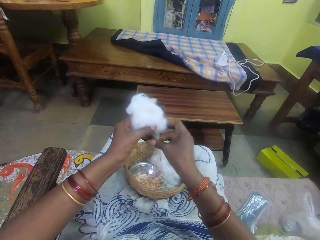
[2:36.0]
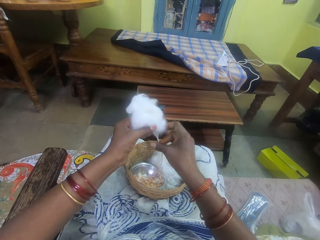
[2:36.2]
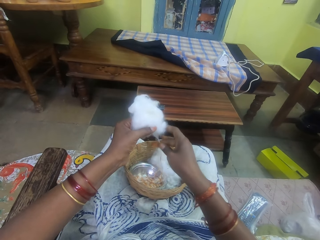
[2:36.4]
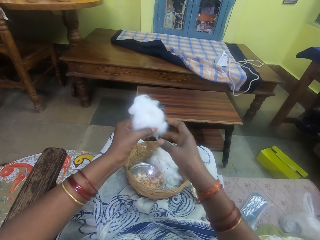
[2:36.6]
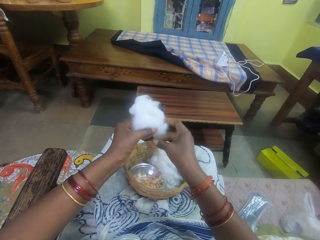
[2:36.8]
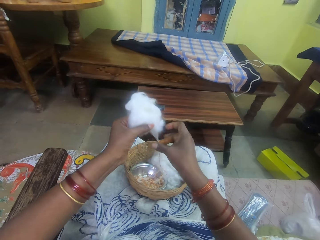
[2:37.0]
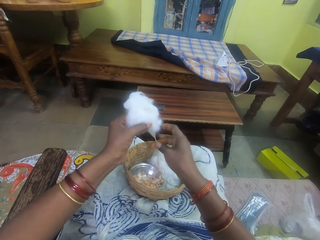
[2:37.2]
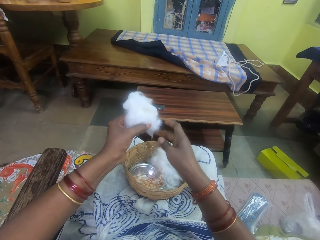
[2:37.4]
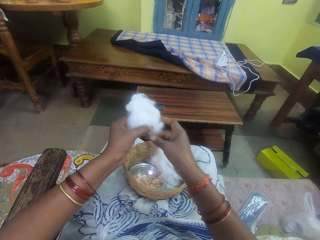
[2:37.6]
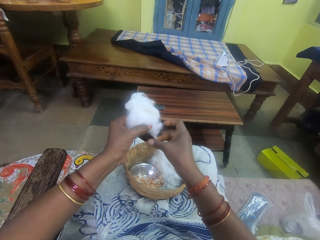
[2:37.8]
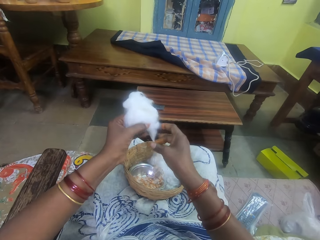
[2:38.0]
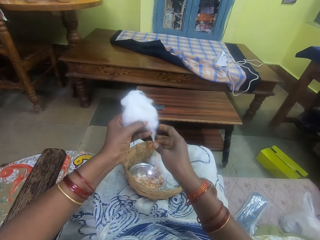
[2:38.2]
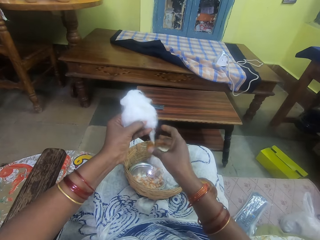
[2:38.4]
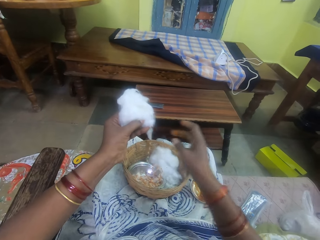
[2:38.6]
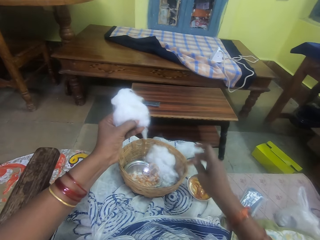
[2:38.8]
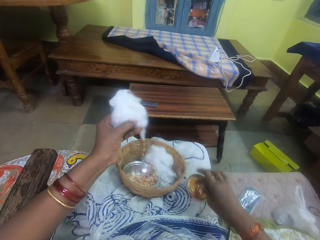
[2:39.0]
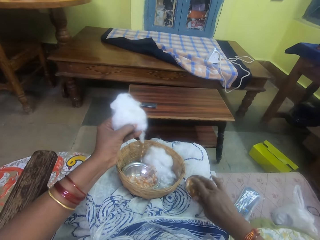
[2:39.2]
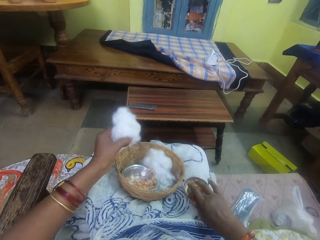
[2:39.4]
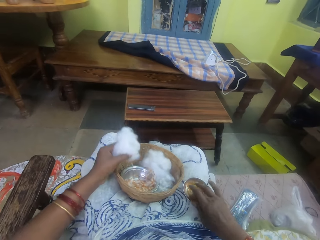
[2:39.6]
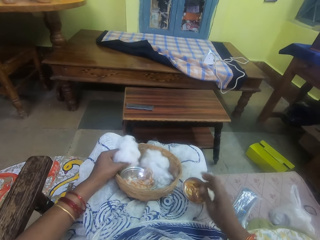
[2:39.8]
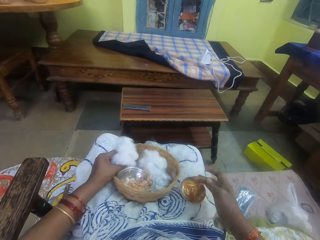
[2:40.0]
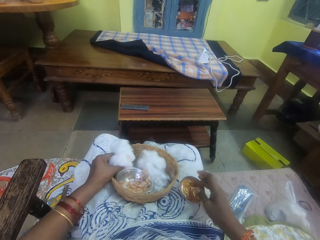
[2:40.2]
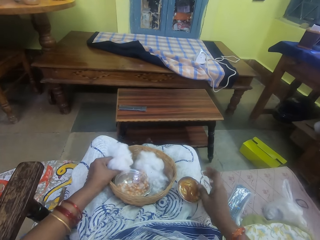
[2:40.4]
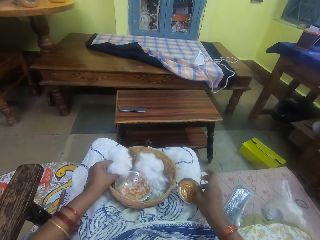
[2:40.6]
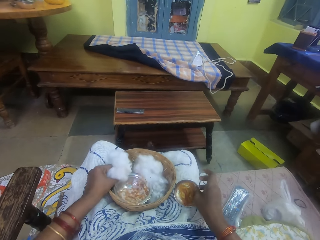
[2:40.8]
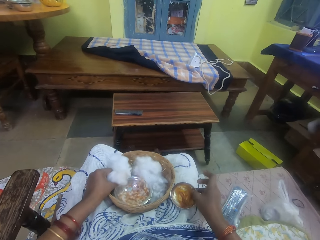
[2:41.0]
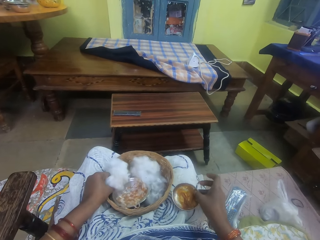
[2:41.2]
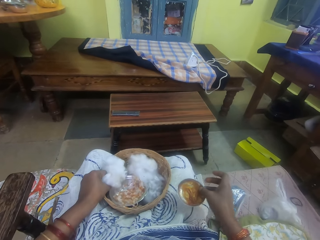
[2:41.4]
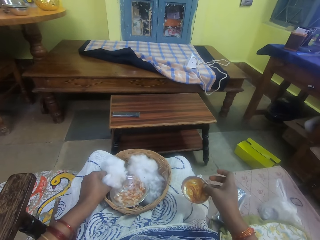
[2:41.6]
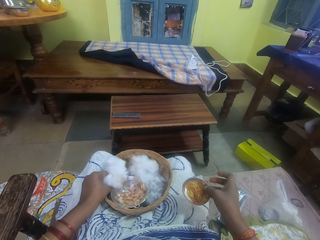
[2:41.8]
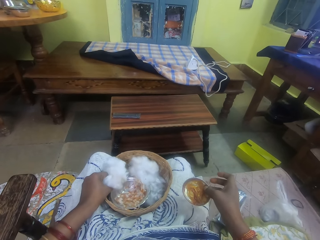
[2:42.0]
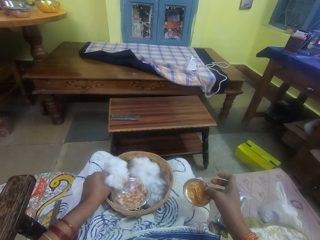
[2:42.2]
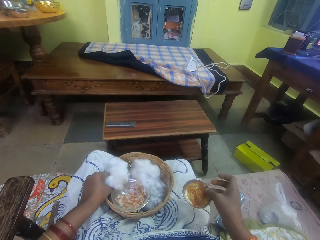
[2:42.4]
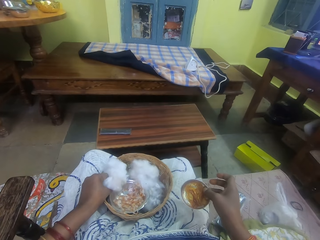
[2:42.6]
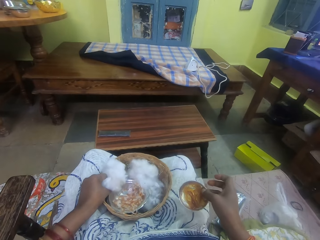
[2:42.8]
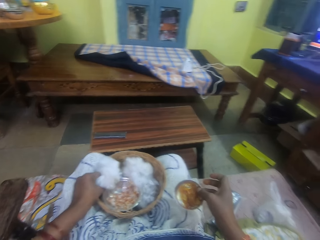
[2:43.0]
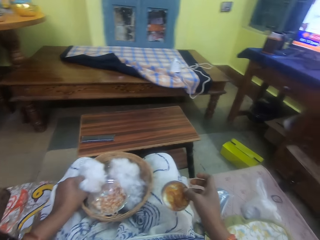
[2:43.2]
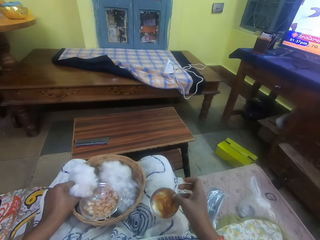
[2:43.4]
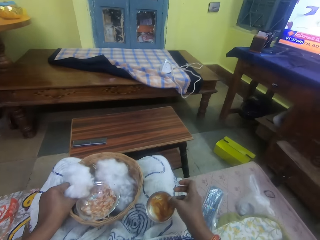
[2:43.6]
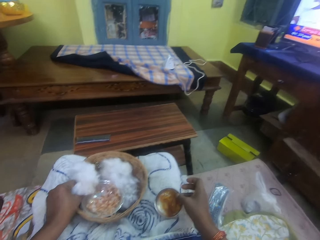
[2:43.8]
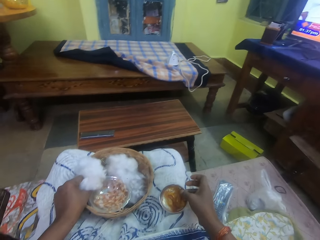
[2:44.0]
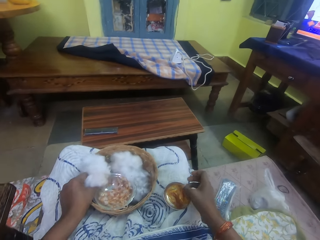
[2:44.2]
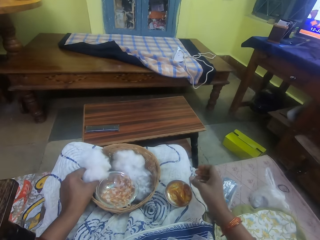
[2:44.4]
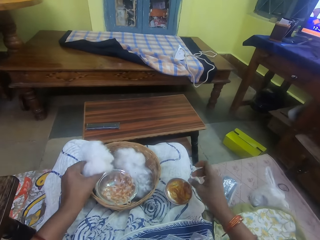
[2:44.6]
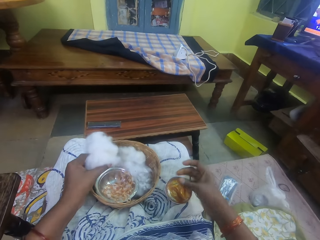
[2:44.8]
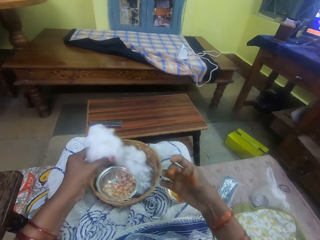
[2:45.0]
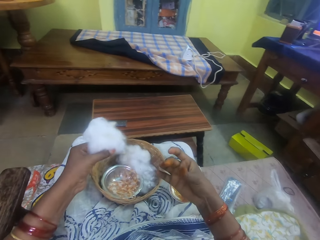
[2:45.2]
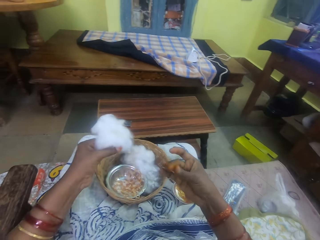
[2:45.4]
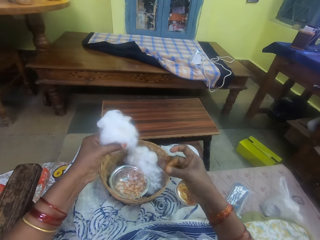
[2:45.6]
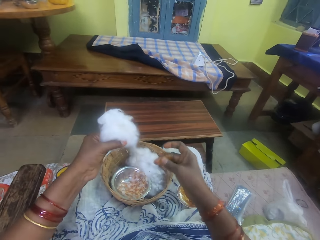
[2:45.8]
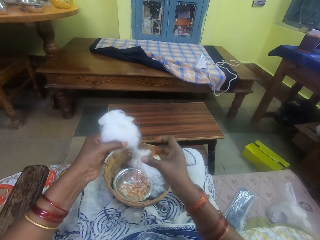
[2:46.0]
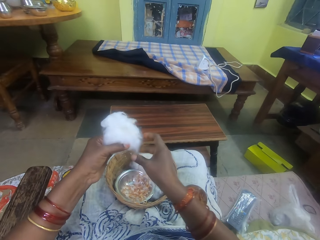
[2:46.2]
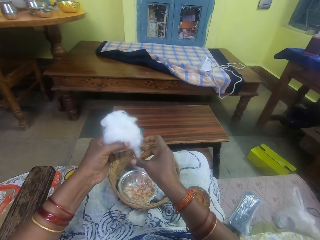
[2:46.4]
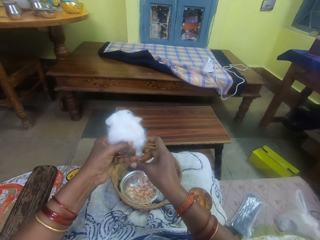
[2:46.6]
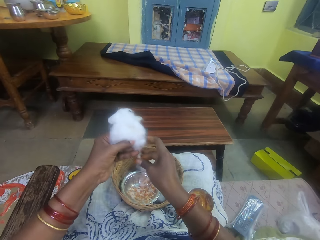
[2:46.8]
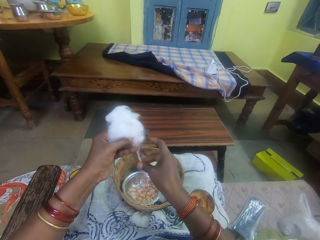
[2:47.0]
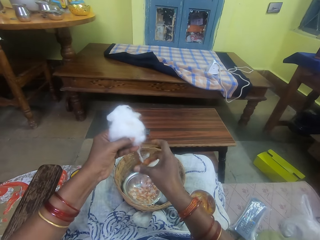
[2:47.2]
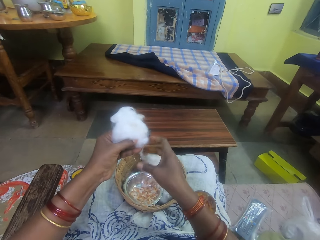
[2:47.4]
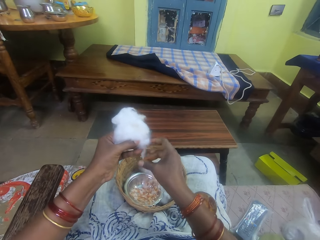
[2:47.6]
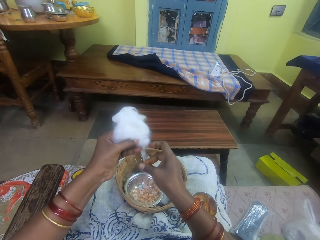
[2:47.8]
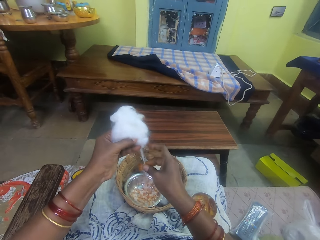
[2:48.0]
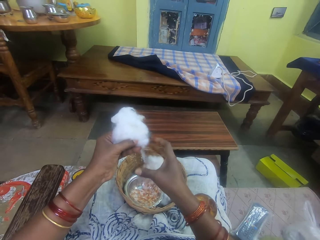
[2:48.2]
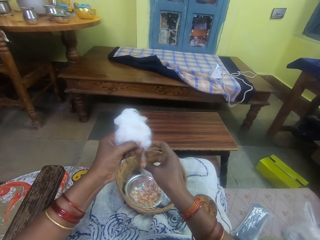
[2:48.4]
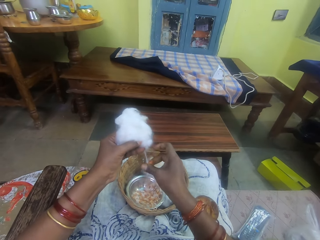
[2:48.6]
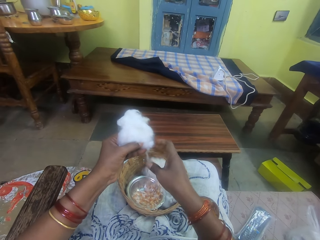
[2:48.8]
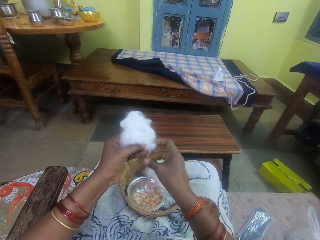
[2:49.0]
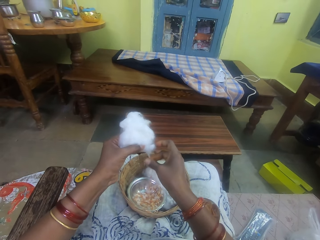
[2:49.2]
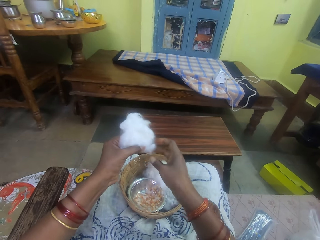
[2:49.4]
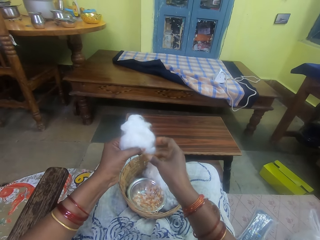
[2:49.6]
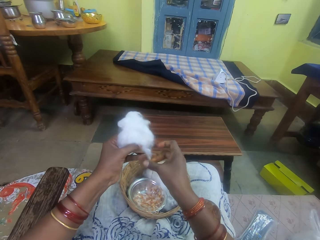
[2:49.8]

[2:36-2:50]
The camera wearer pulls her hand off the cotton string. She picks adhesive from the bowl. She touches the ointment with her right hand. She puts her hand on the basket and lifts her hand off the glue. She lifts the ointment container off her thighs with her right hand. She moves a stool closer with her left leg. She drops the ointment container on her leg with her right hand. She rubs her fingers. She rolls the cotton string with adhesive. She rubs the ointment on the ball of cotton wool in her left hand.

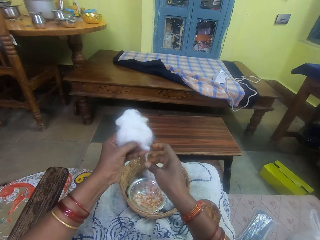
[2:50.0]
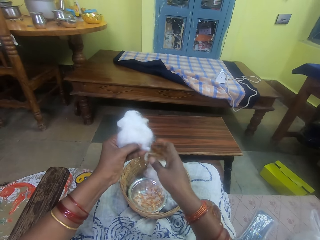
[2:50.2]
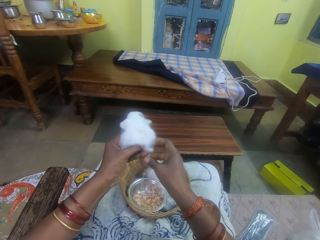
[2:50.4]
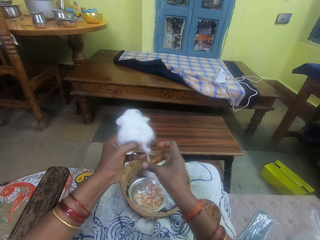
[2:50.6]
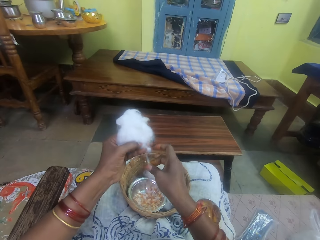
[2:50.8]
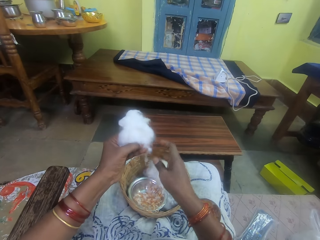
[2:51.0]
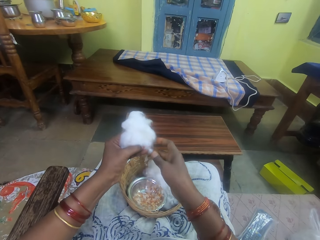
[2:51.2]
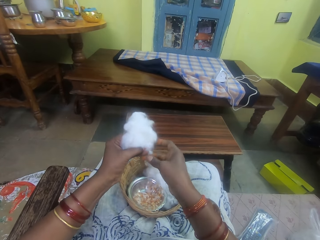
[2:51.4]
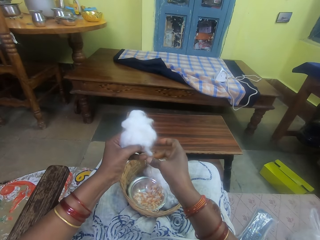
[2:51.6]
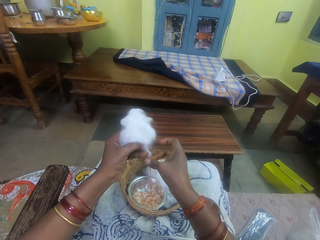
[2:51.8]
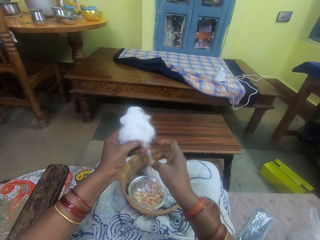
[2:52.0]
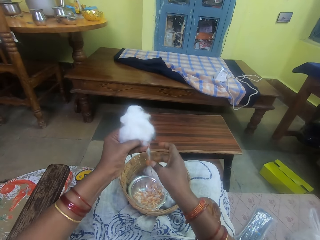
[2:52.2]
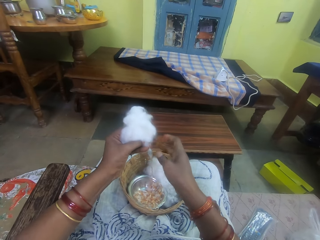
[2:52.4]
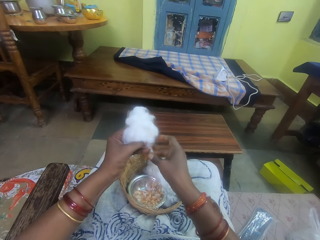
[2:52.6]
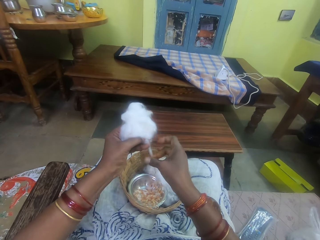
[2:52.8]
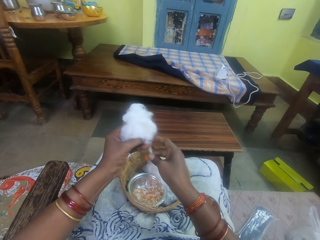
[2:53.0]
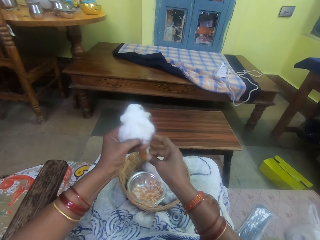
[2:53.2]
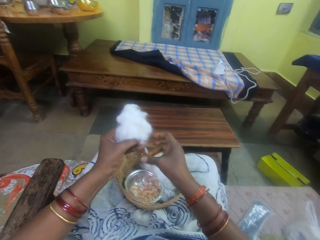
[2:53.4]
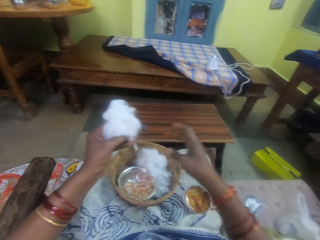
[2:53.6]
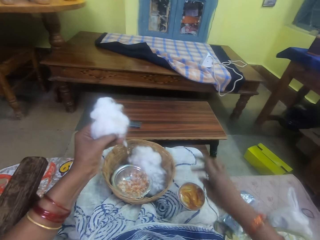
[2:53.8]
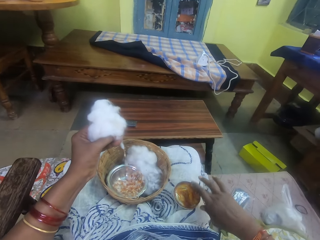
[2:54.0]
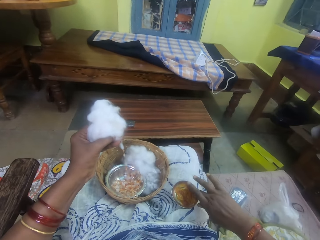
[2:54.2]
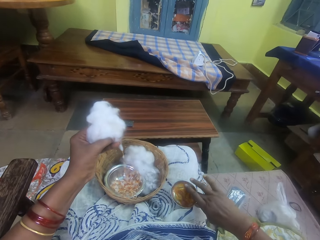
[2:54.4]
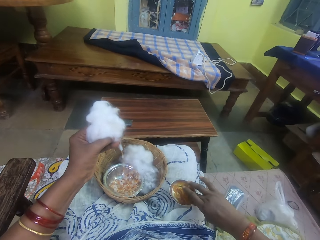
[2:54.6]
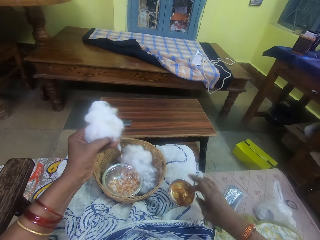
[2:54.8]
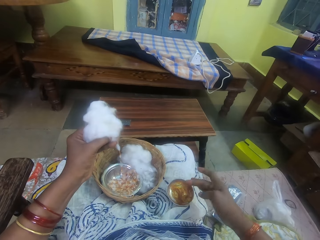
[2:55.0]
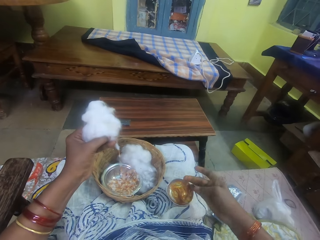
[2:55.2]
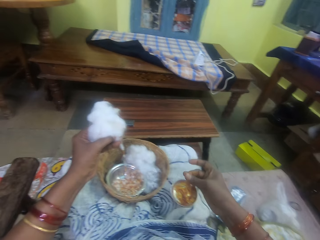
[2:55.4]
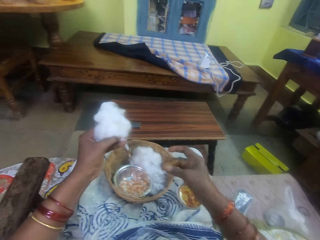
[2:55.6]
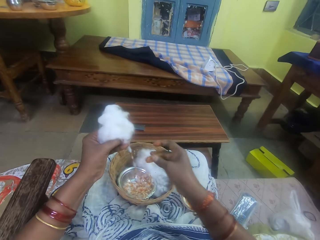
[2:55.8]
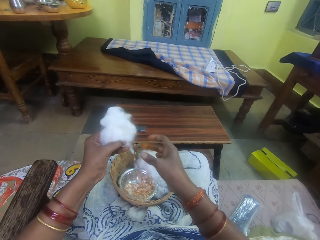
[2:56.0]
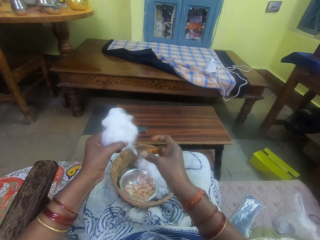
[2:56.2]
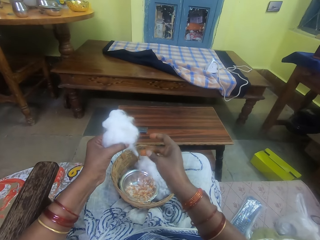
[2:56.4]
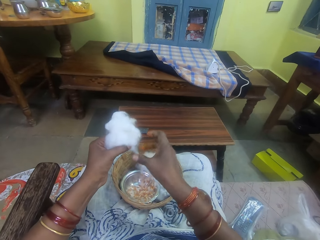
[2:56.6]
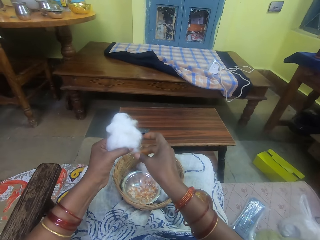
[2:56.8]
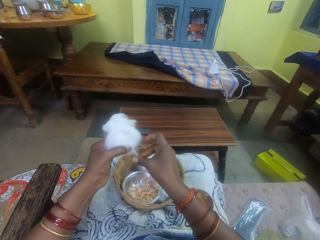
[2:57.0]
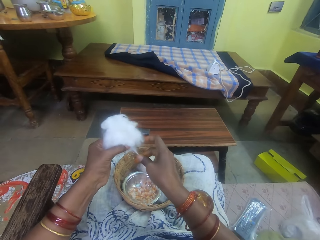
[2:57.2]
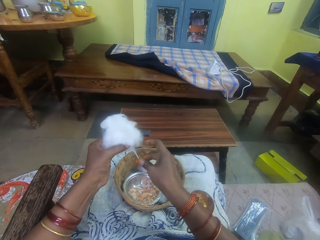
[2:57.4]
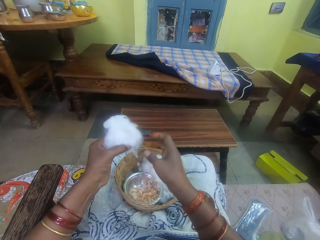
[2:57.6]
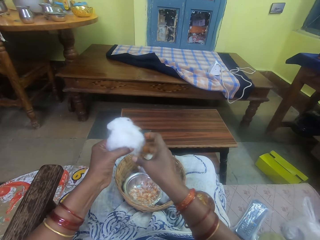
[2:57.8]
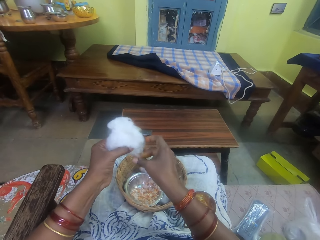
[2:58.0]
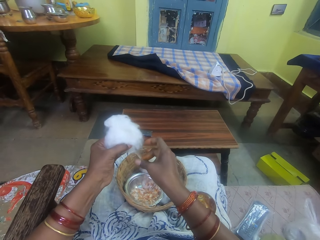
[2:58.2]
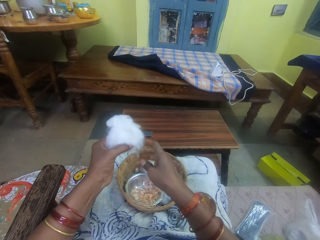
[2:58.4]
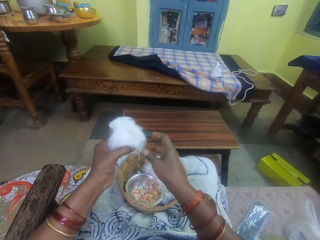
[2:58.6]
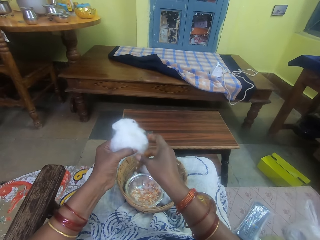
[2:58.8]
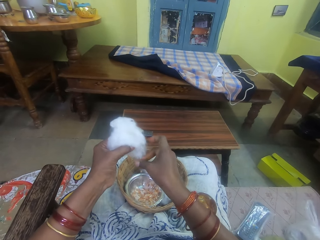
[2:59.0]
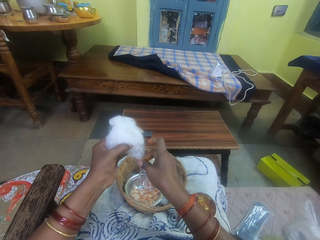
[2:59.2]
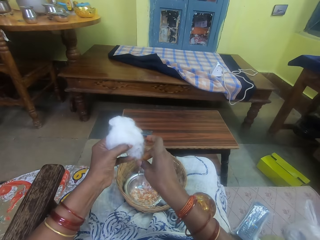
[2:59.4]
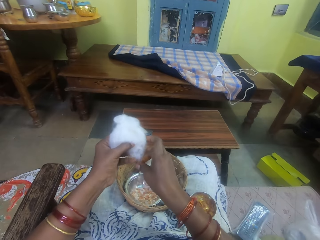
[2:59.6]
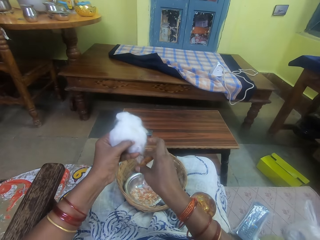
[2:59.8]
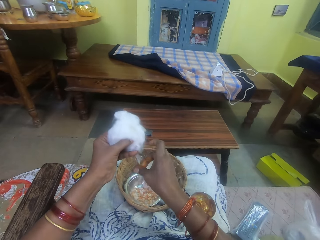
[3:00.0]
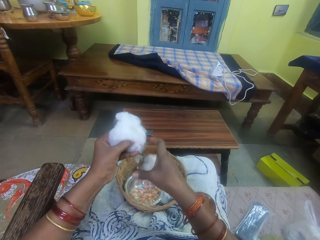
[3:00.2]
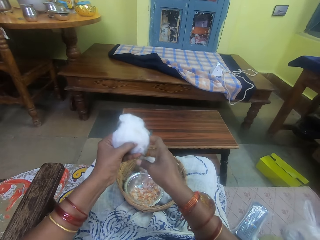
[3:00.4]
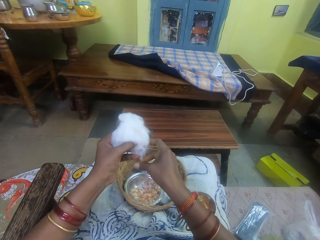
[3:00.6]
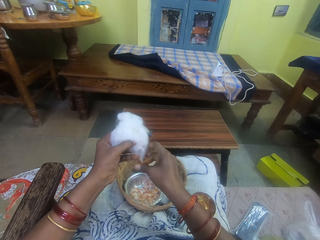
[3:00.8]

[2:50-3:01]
The camera wearer pulls her hand off the cotton string and rolls the cotton string with adhesive. She pulls her hand off the cotton string. She picks adhesive from the bowl. She touches the ointment with her right hand. She lifts her hand off the glue. She rubs her fingers. She rolls the cotton string with adhesive. She rubs the ointment on the ball of cotton wool in her left hand.
